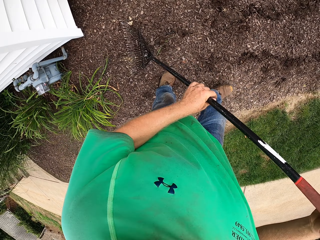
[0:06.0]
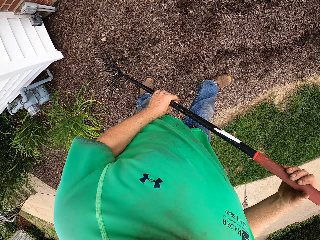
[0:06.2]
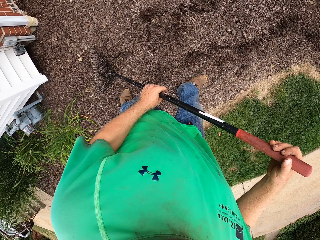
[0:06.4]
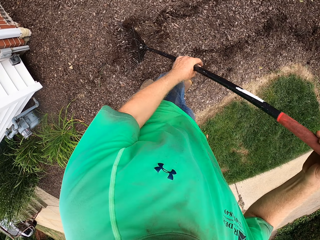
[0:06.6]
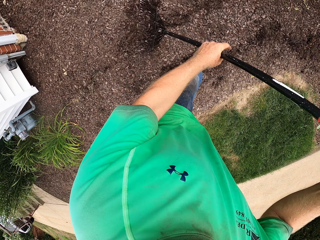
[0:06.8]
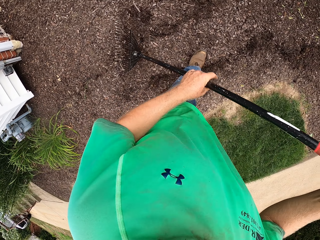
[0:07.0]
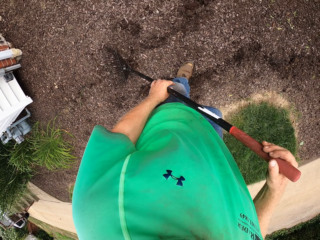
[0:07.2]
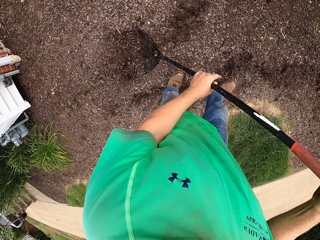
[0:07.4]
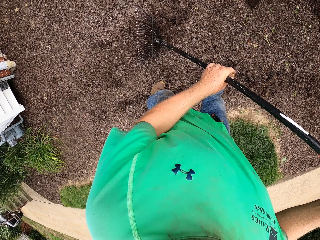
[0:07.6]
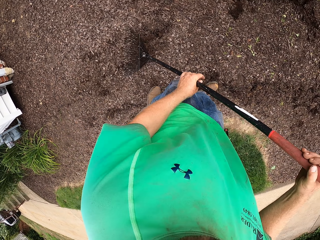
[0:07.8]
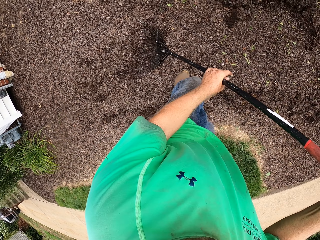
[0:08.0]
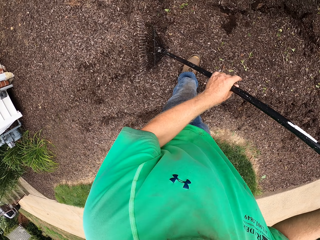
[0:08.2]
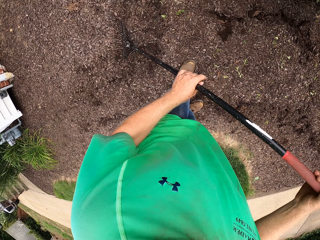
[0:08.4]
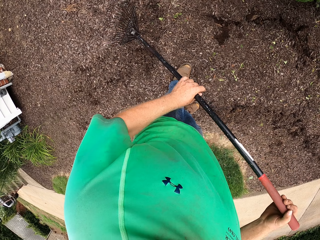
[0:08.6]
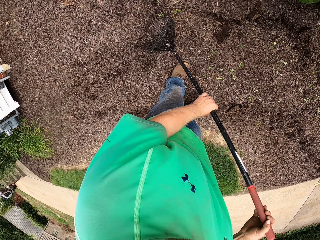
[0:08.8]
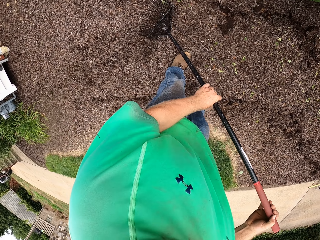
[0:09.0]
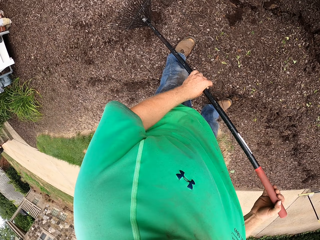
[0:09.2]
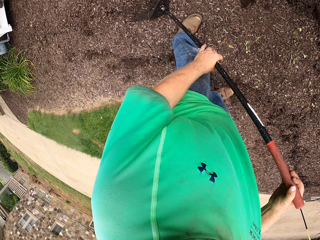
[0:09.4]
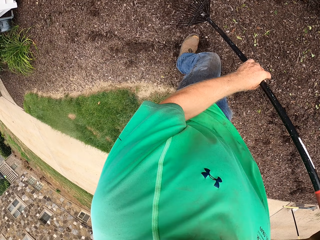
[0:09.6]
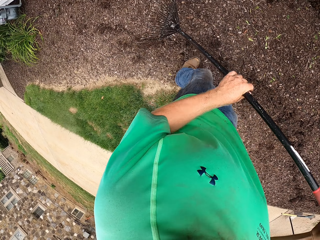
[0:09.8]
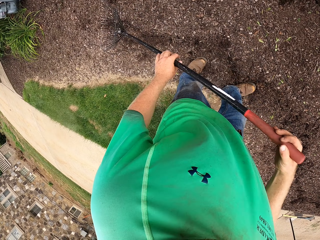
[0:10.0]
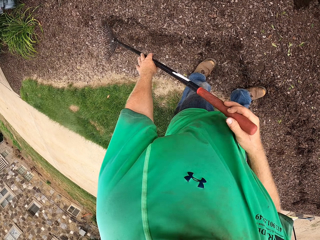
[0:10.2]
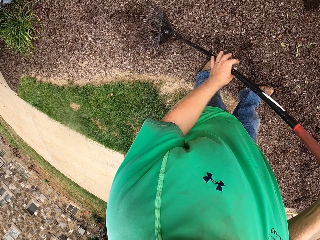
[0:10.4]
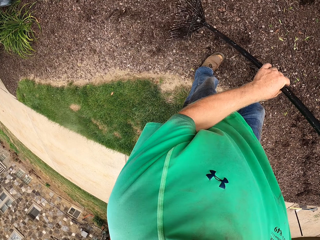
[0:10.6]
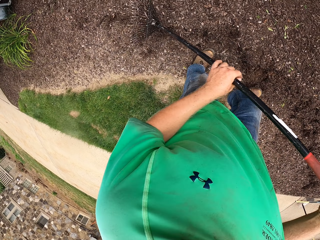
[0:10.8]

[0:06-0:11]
The camera wearer covers the cable with leaves.

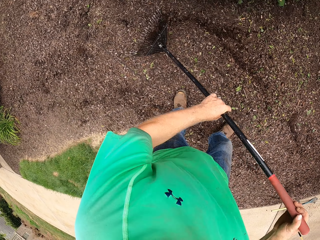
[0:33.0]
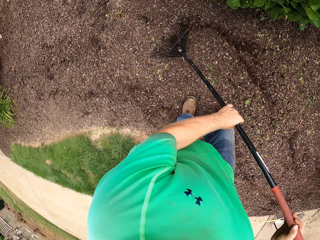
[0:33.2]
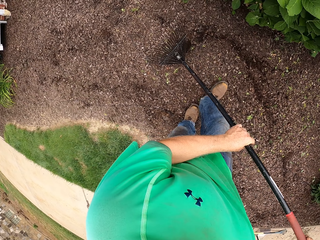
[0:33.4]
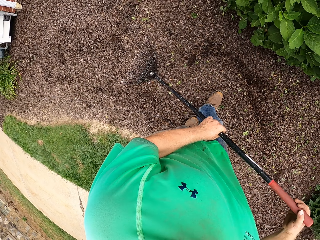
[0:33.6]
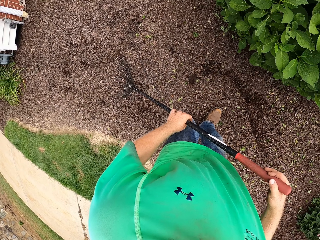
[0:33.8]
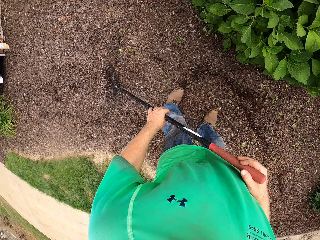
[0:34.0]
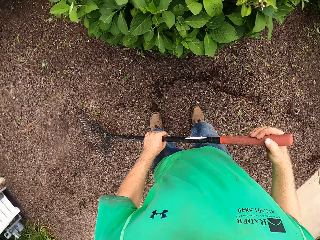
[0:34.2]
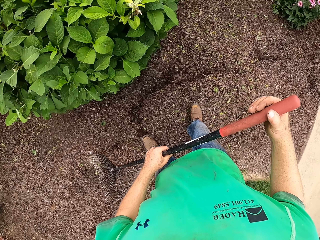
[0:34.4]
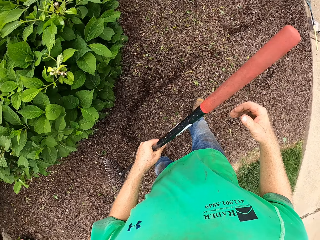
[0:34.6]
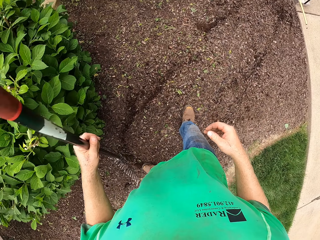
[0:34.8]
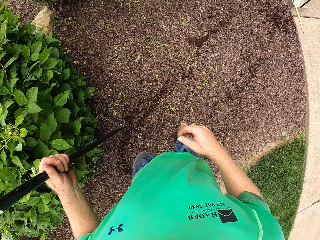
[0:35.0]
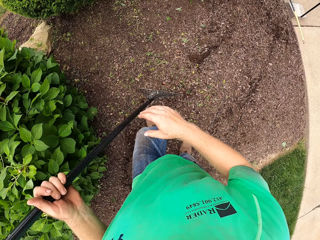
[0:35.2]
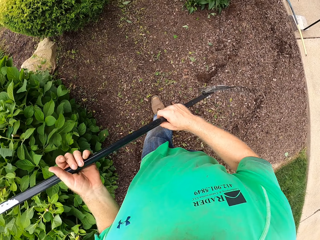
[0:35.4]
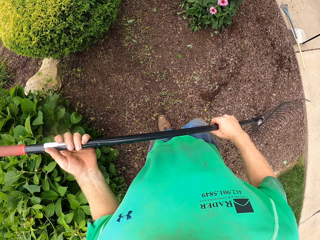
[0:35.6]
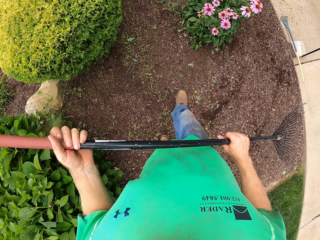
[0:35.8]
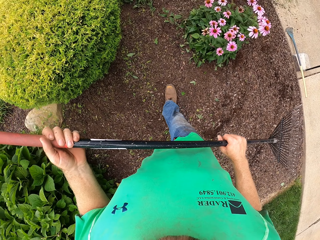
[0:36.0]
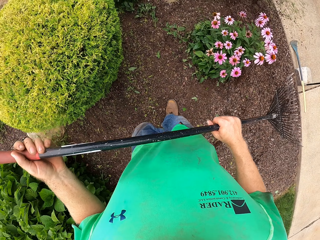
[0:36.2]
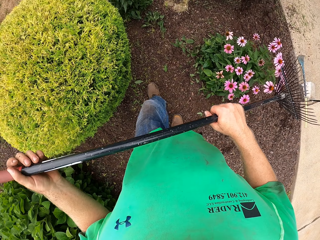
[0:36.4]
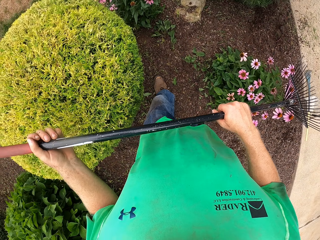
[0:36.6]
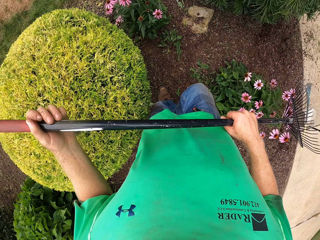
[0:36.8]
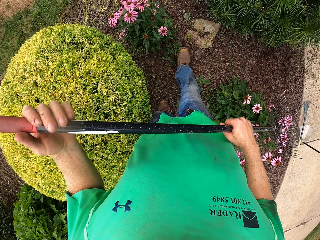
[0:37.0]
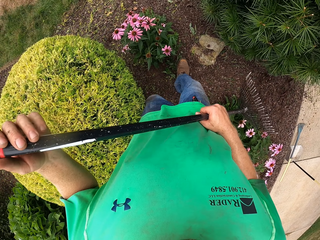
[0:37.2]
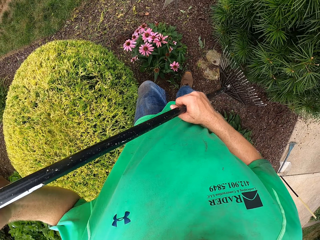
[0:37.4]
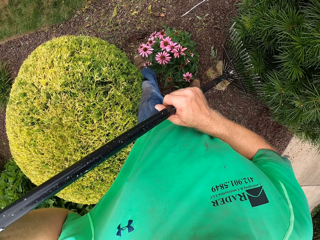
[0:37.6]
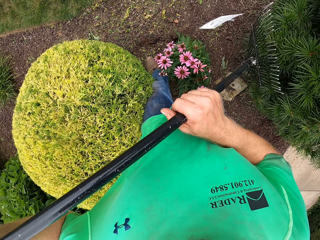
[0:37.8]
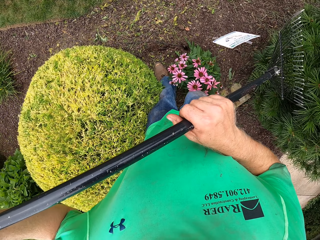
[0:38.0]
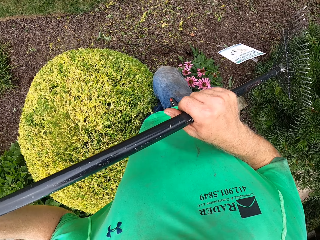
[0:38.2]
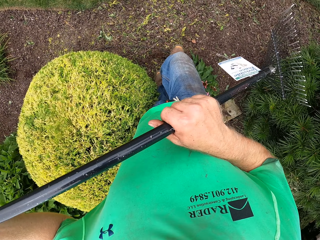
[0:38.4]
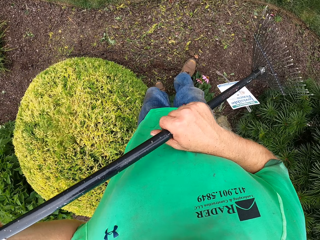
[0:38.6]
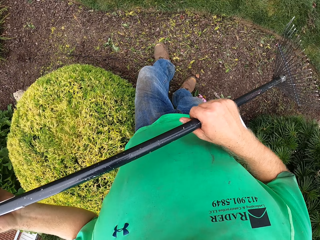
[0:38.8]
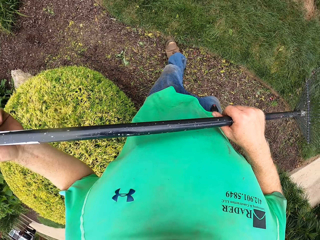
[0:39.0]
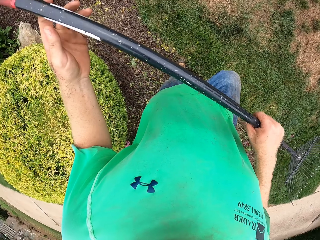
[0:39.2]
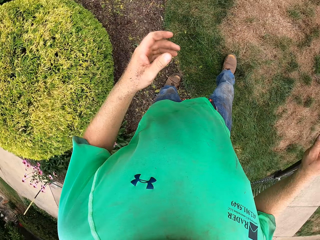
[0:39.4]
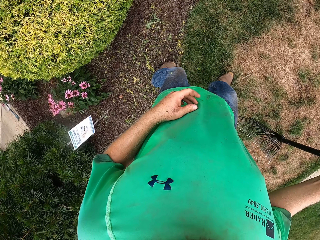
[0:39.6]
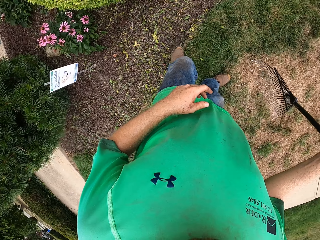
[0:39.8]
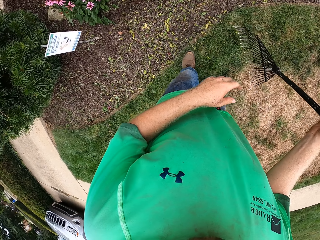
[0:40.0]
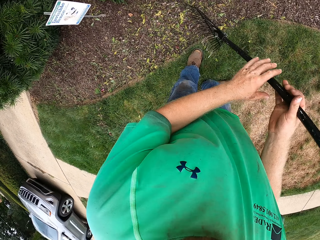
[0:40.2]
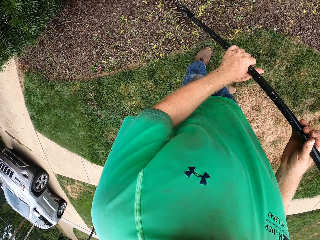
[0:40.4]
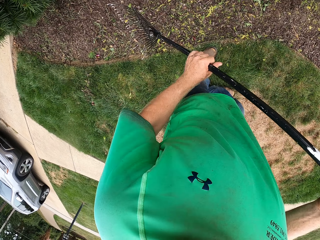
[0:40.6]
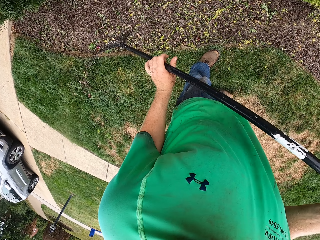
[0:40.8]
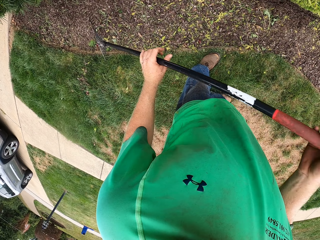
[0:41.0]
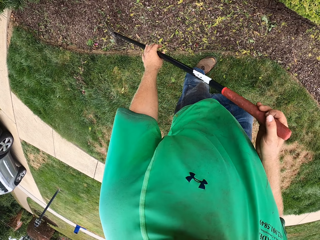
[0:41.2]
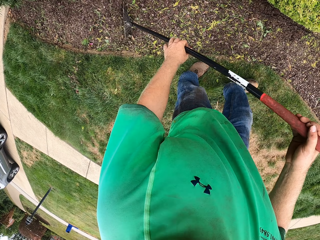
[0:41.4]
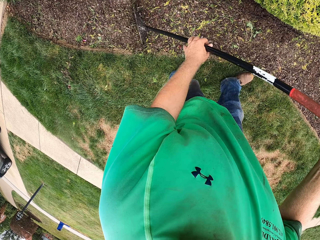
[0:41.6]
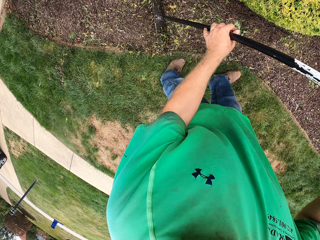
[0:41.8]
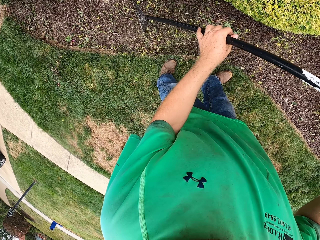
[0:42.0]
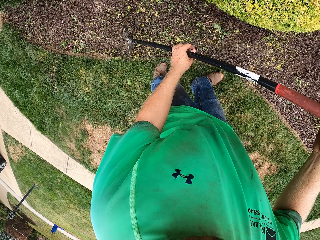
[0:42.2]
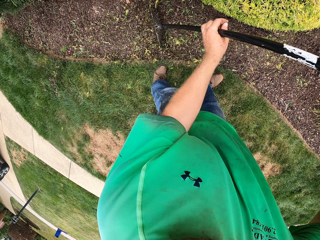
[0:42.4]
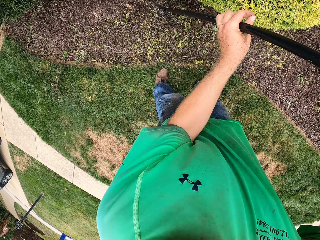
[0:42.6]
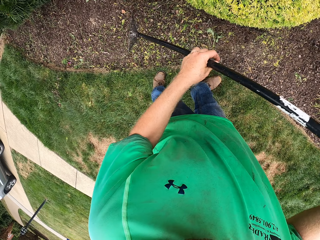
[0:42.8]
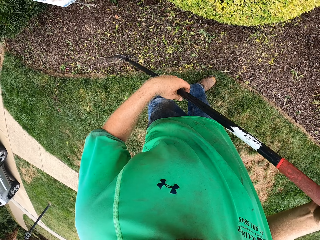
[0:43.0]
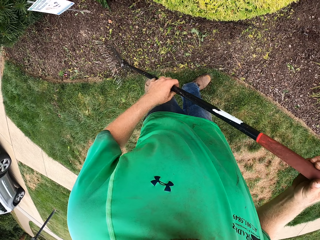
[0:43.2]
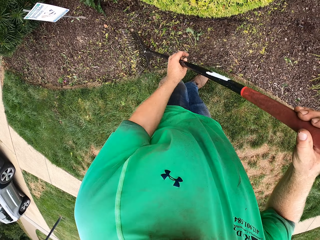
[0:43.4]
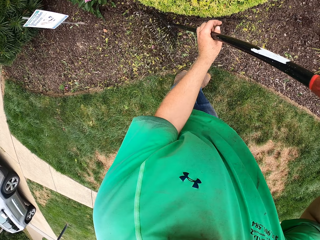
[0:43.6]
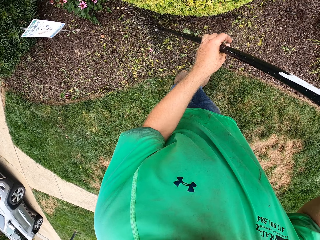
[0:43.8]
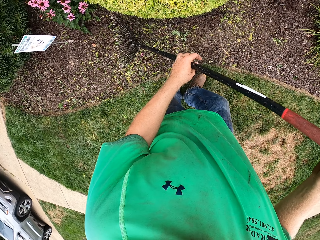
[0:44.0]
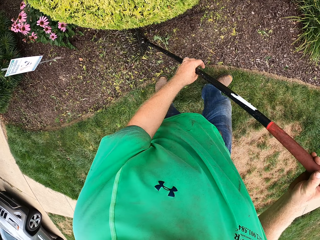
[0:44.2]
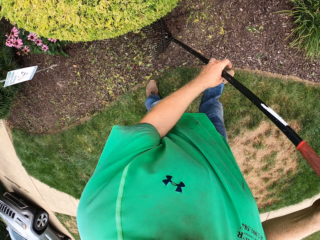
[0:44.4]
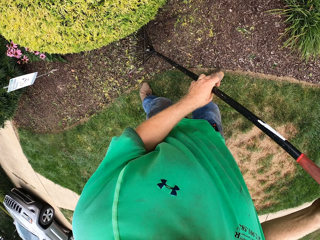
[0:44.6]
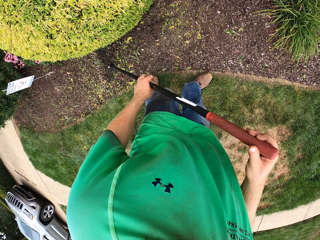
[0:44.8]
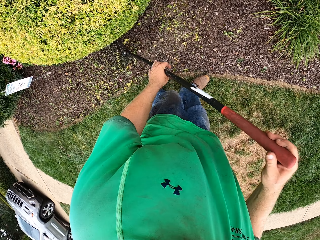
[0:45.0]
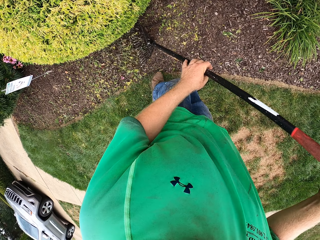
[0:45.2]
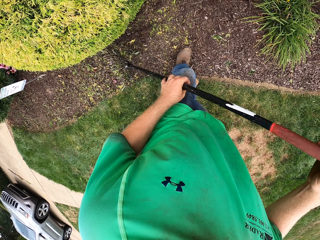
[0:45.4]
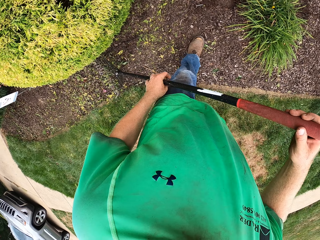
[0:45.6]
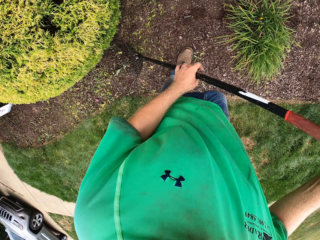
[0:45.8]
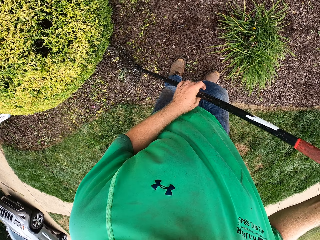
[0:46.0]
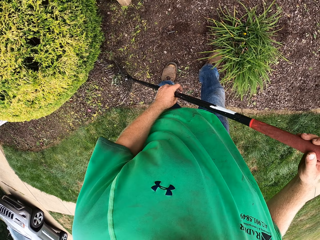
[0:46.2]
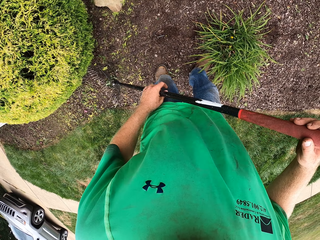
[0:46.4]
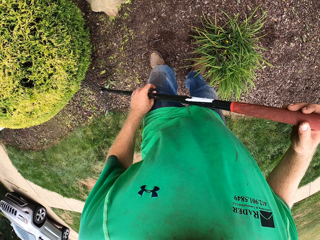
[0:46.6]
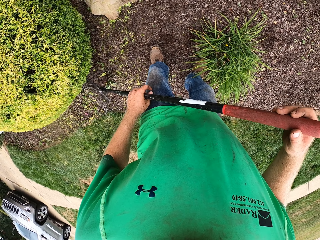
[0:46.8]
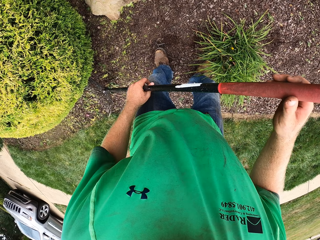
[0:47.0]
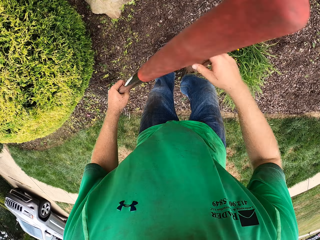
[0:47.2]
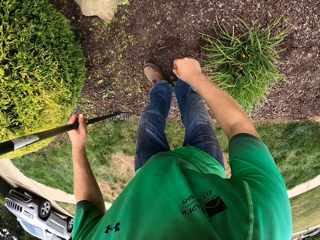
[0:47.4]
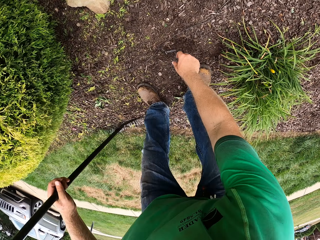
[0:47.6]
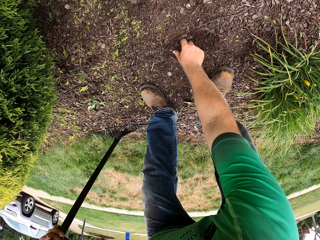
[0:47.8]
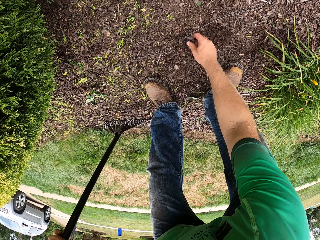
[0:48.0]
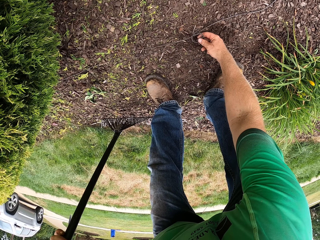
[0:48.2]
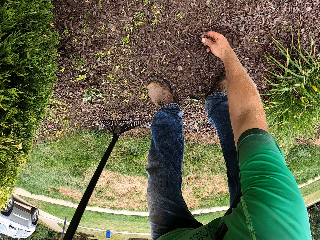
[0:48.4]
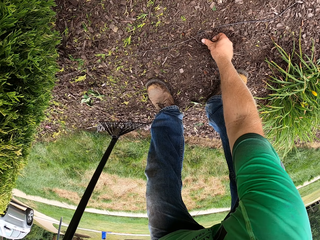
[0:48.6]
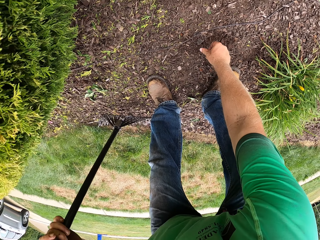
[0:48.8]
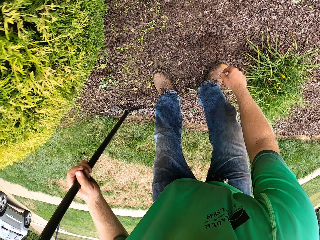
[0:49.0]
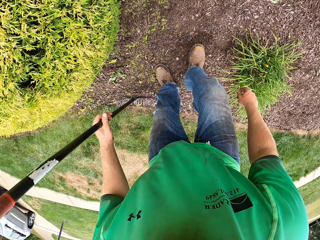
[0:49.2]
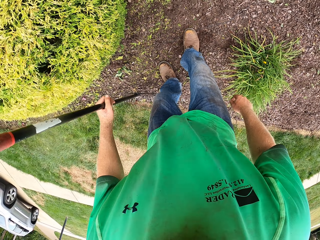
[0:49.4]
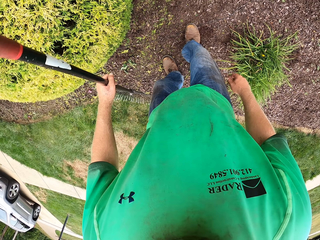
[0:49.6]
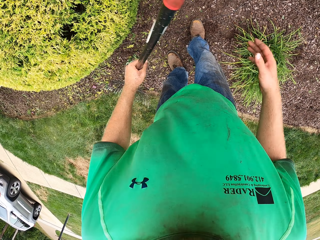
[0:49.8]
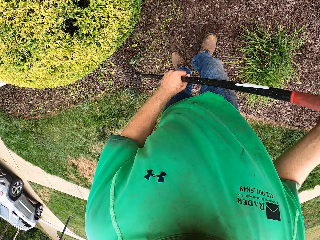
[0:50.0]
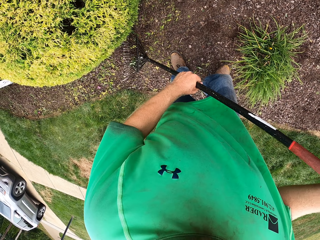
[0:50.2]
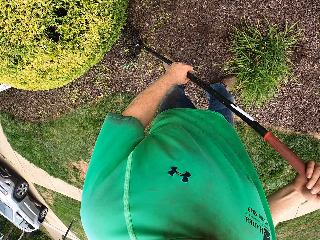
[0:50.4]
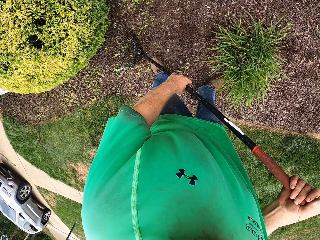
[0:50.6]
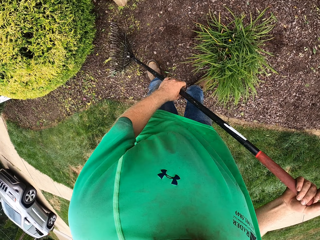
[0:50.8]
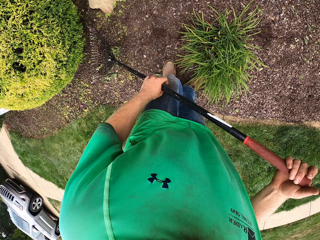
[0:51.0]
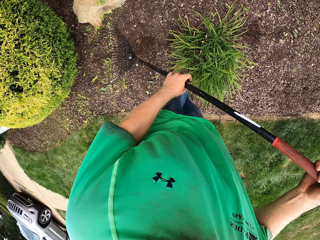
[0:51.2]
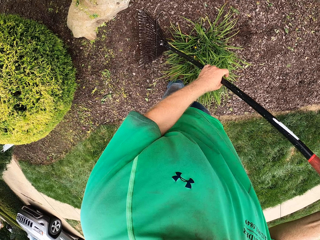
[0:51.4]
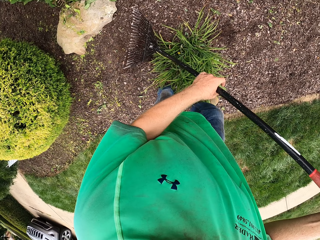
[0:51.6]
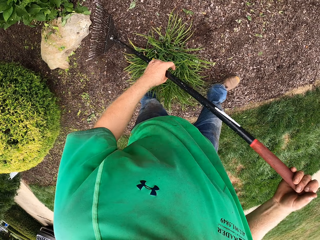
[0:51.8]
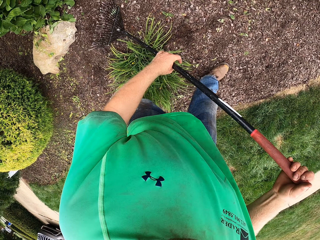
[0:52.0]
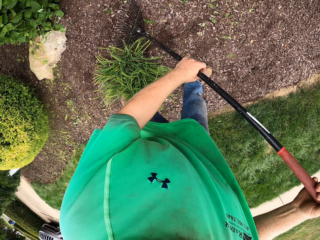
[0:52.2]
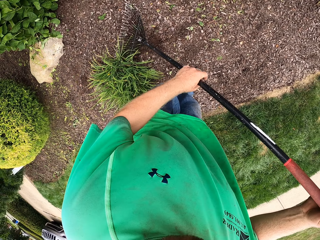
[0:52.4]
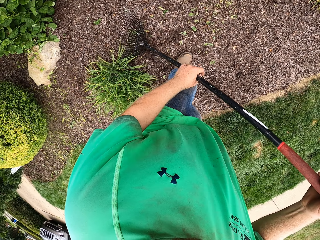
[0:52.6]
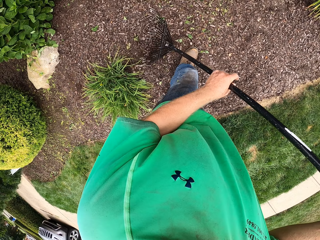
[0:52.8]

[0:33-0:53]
The camera wearer removes his right hand from the rake in his left hand. He places his right hand on the rake in his left hand. He walks around the garden. He removes his left hand from the rake in his right hand. He places his left hand on the rake in his right hand. He rakes leaves on the ground with the rake in both hands. He covers the cable with leaves. He removes his left hand from the rake in his right hand. He examines a wire on the ground with his right hand. He adjusts the cable on the ground. He stomps on the wire on the ground with his right leg. He places the rake in his left hand on his right hand. He rakes leaves on the ground with the rake in both hands. He covers the cable with leaves.
